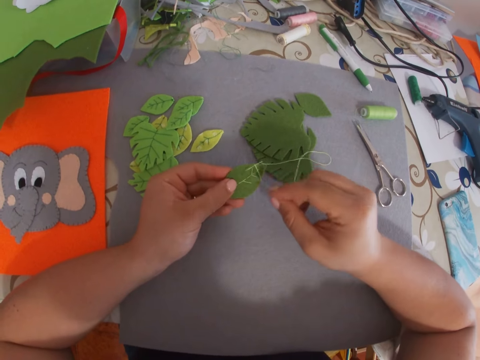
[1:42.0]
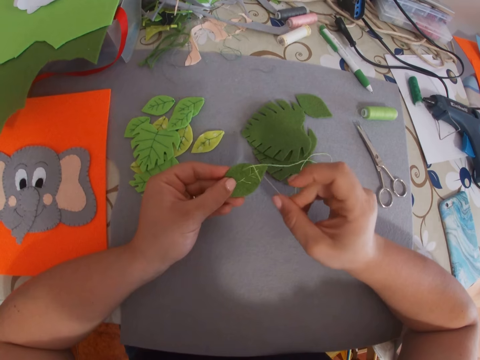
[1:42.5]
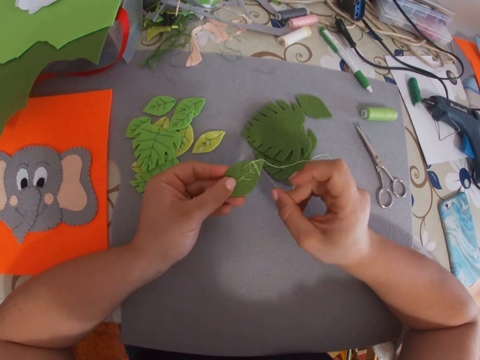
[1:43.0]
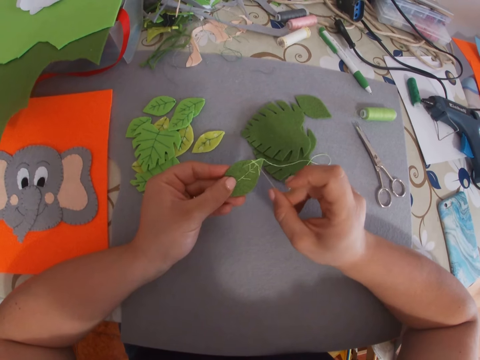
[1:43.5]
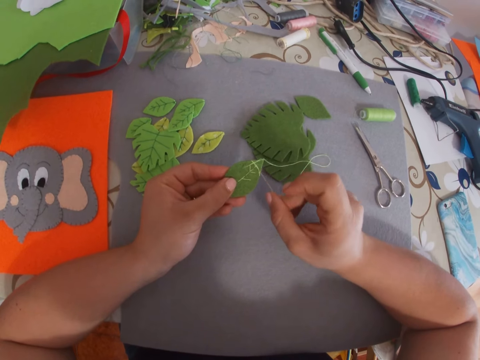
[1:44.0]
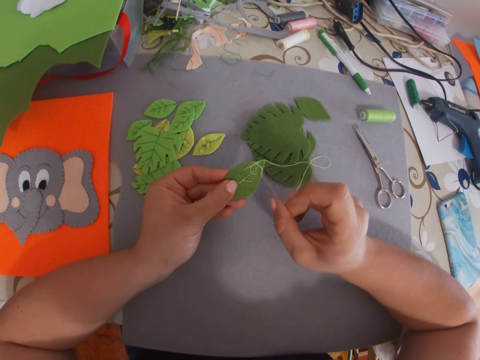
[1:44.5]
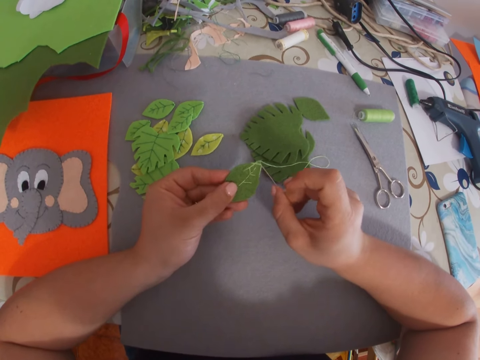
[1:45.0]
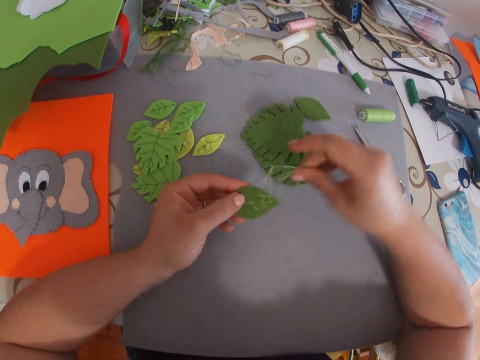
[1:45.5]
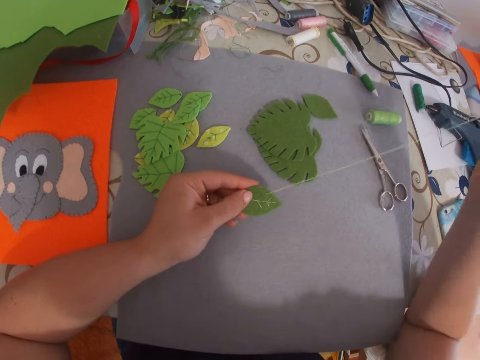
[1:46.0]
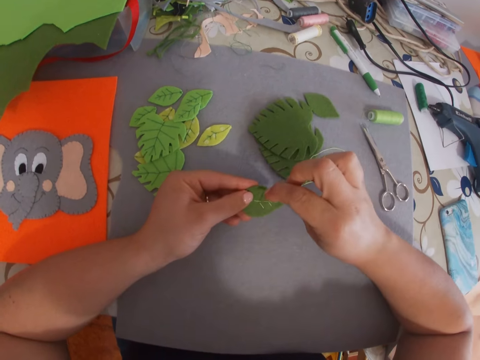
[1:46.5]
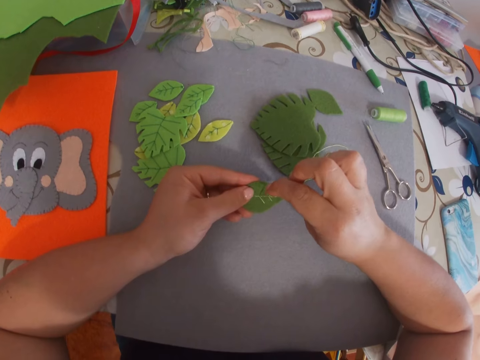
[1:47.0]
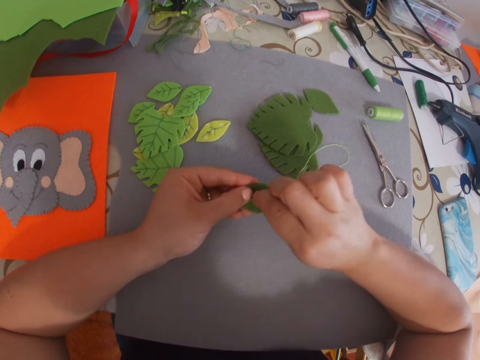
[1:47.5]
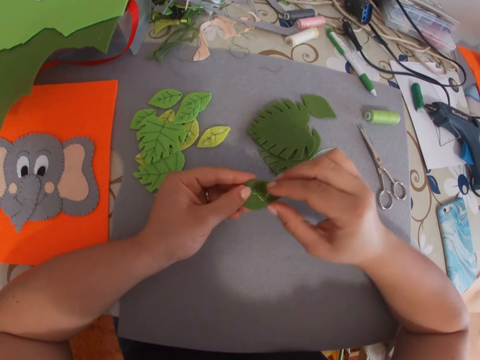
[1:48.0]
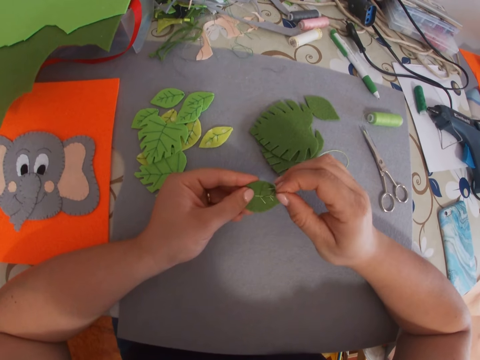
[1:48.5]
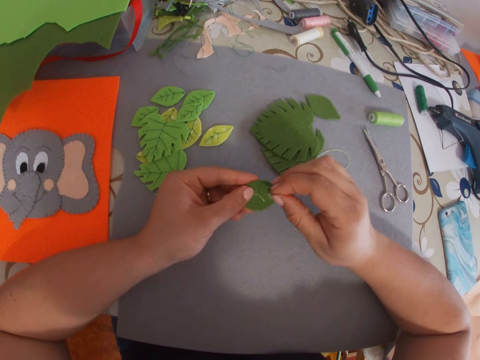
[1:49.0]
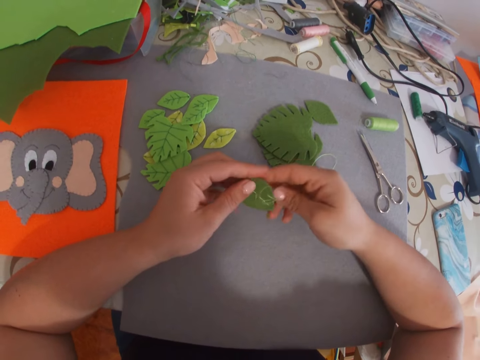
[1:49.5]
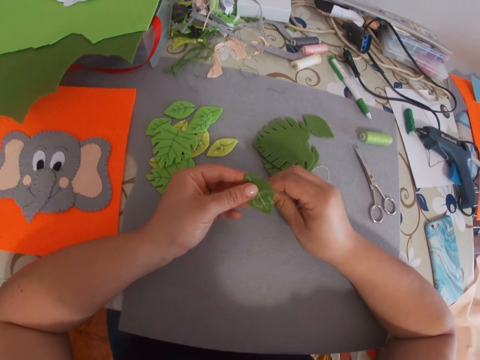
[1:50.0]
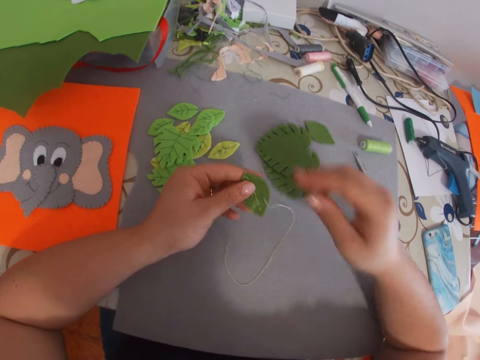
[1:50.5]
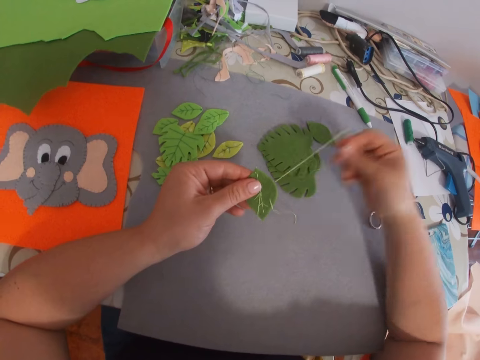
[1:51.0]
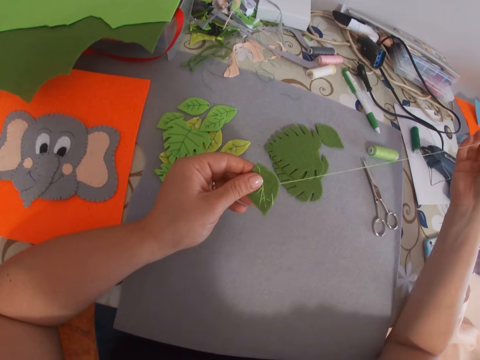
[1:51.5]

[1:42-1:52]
The camera wearer pushes the thread using the needle. They sew the piece of the manila paper.

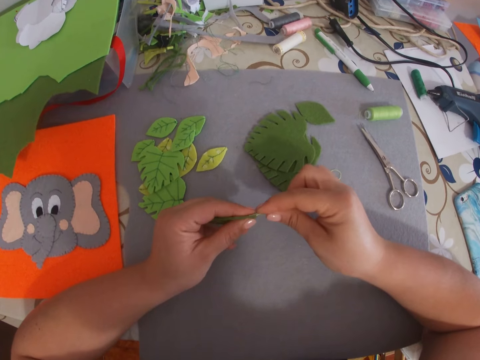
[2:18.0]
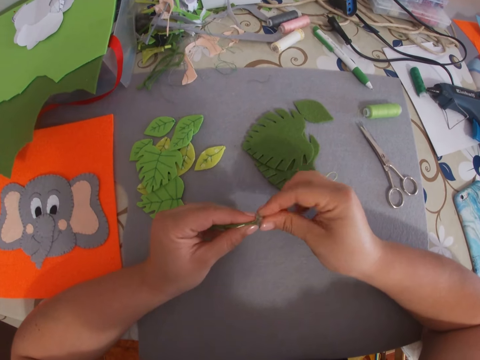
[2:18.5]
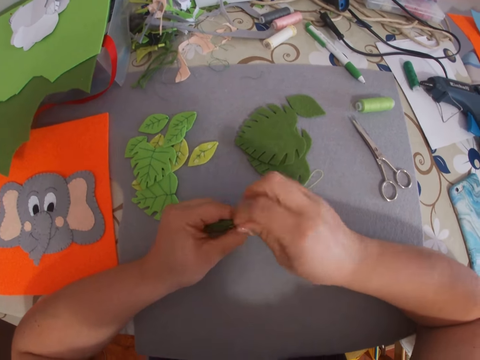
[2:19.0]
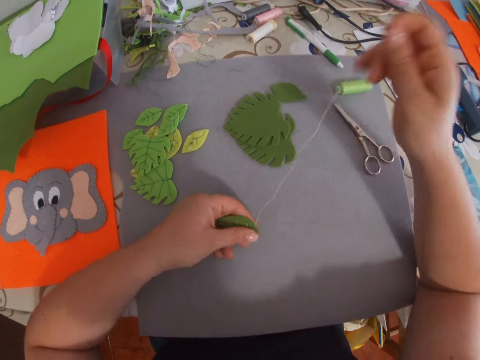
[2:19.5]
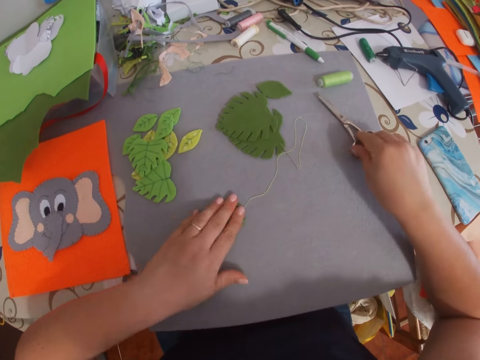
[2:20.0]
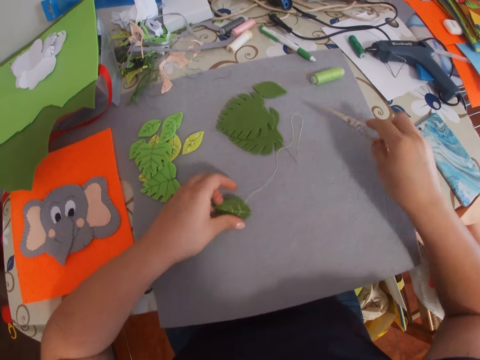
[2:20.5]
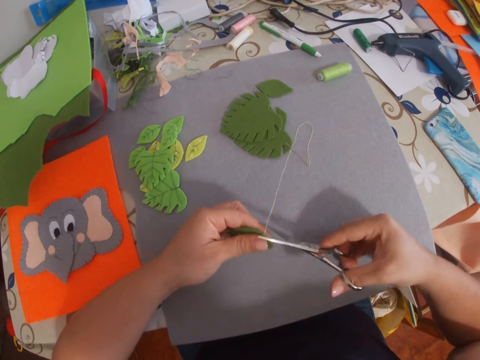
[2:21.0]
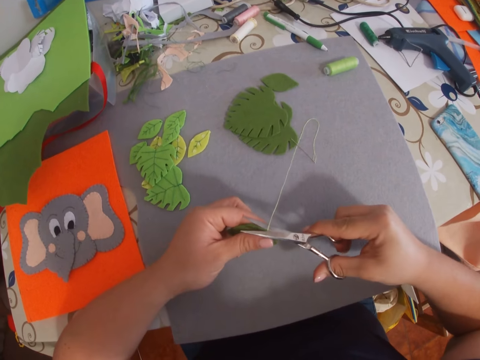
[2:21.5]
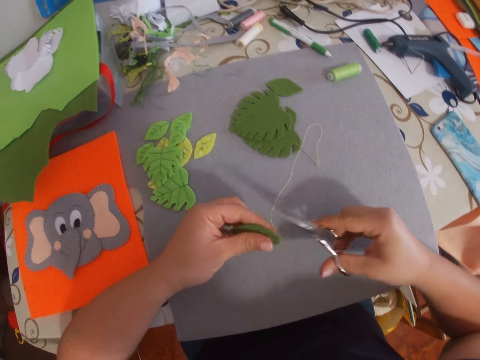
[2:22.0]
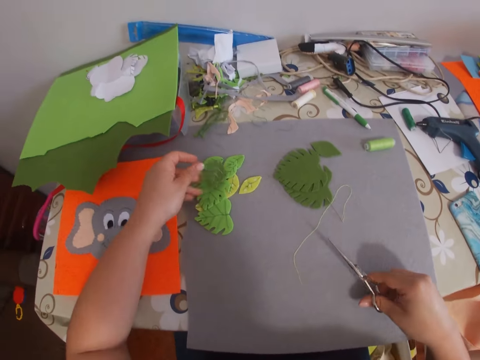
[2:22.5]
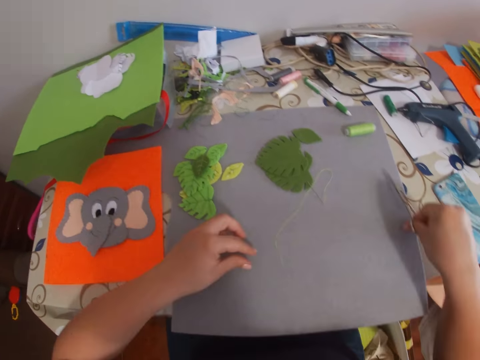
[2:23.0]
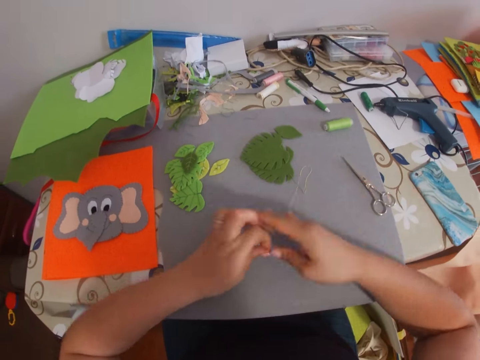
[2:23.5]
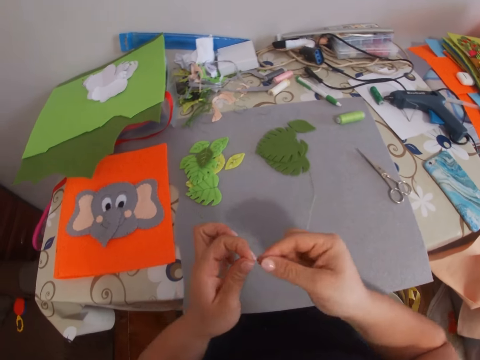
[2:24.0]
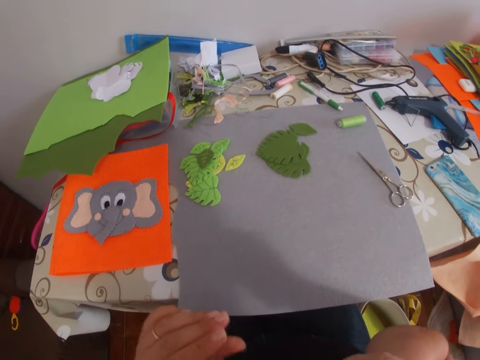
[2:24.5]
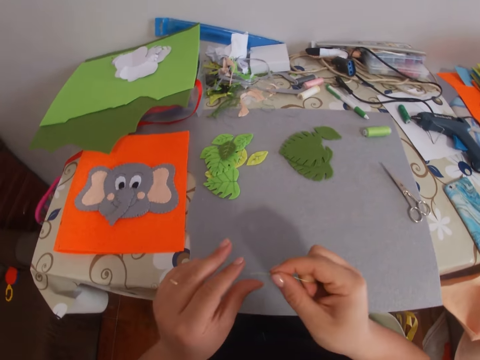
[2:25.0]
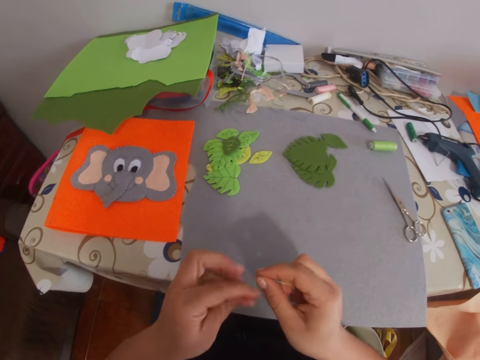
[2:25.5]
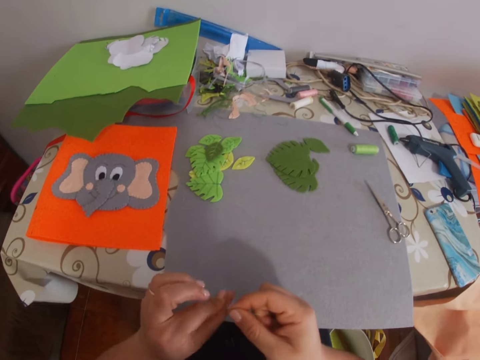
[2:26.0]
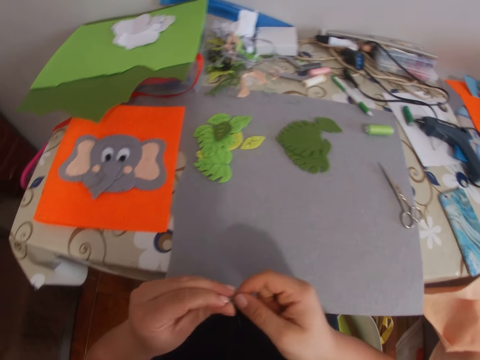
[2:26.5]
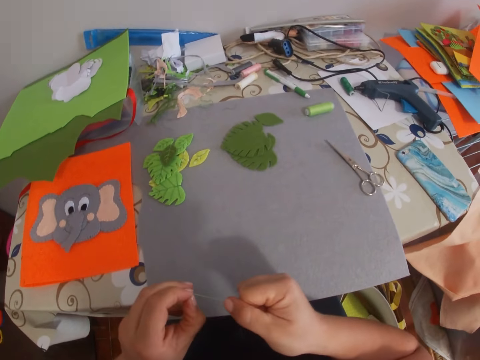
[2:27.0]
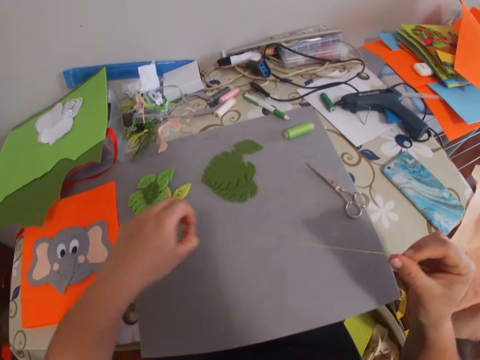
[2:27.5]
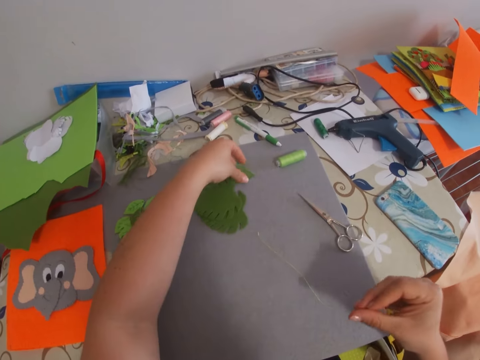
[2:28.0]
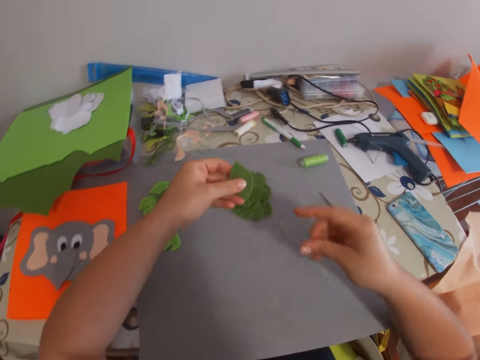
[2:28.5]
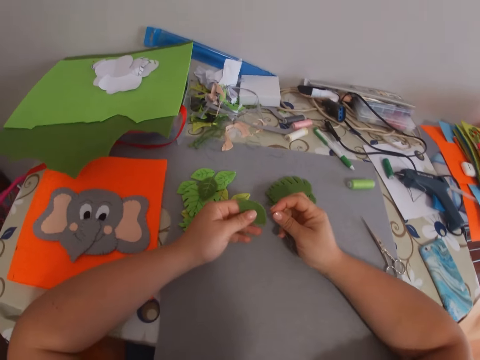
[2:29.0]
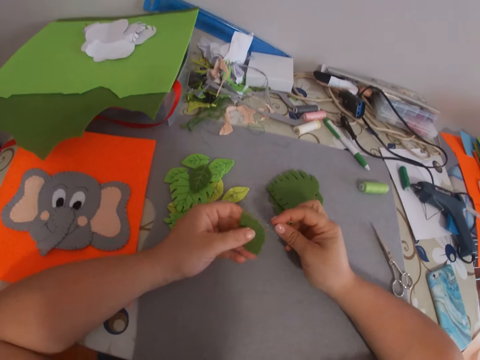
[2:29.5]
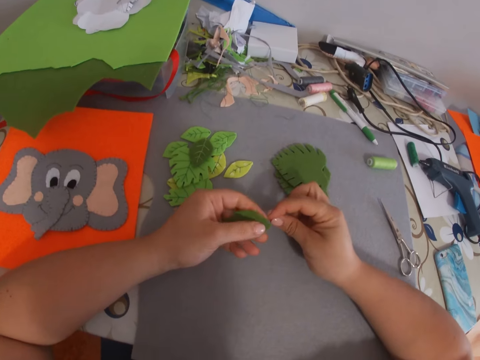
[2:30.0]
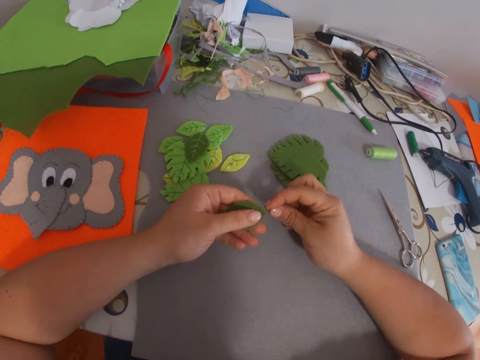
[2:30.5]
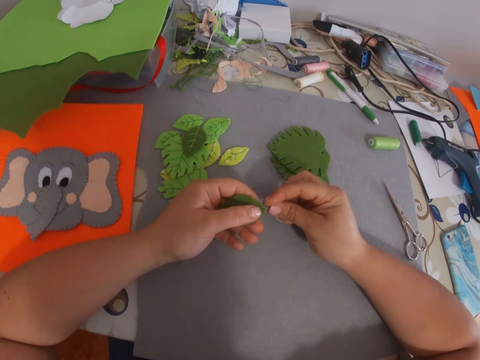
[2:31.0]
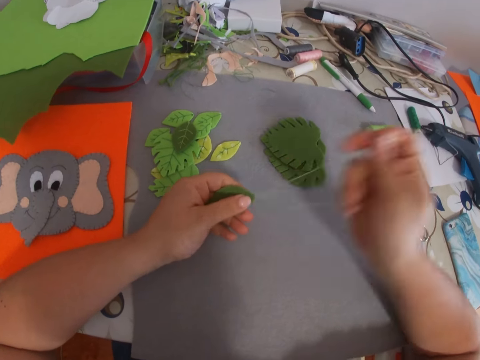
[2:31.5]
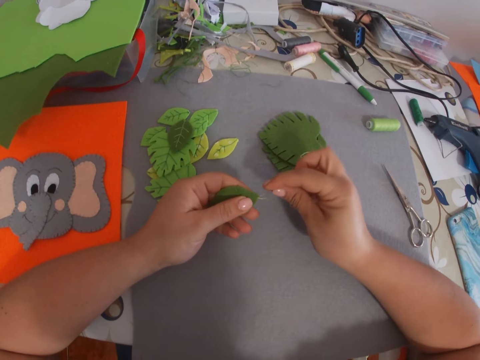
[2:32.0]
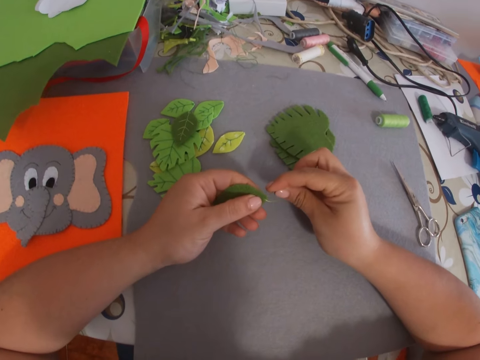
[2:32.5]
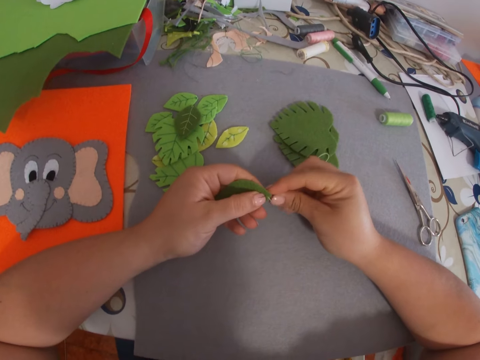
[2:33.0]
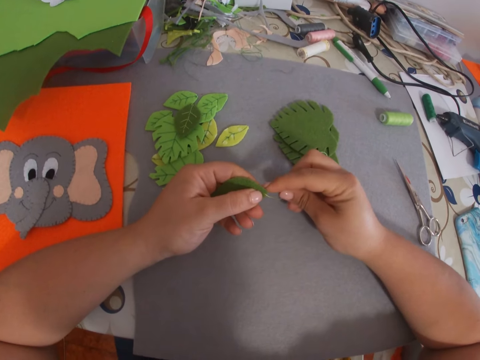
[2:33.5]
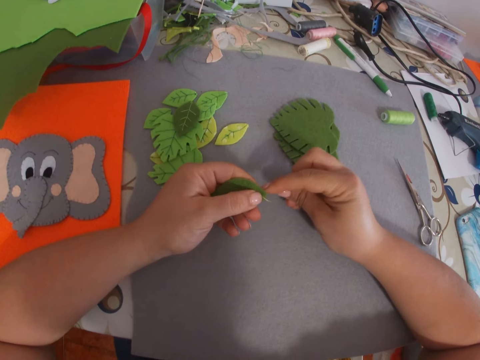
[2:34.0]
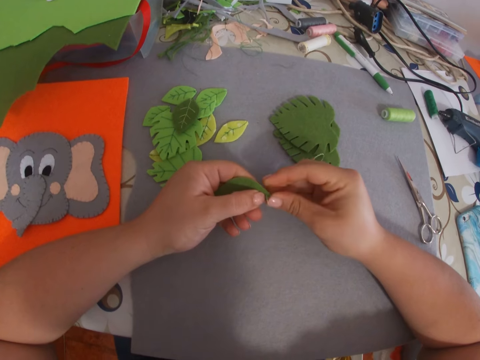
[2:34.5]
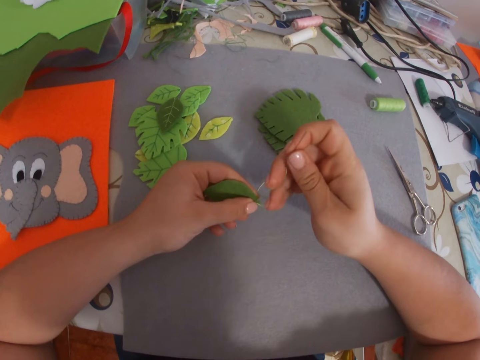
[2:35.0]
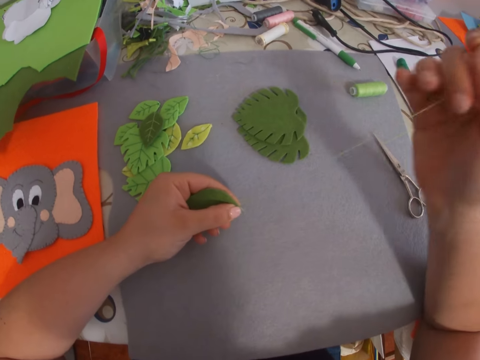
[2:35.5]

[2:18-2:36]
The camera wearer puts the piece of the manila paper on the table. She picks up the pair of scissors. She cuts the thread off using the pair of scissors. She throws the piece of the manila paper on the table. She puts the pair of scissors on the table. She picks up the thread. She ties the ends of the thread. She picks up the piece of the manila paper. She sews the piece of the manila paper with her hands.
